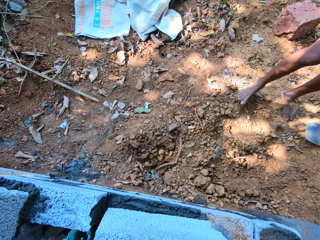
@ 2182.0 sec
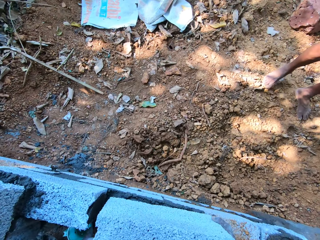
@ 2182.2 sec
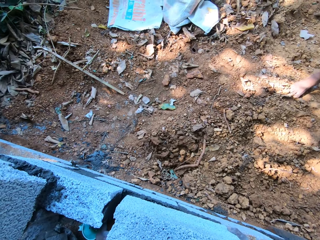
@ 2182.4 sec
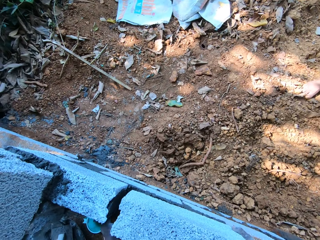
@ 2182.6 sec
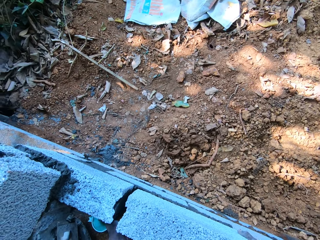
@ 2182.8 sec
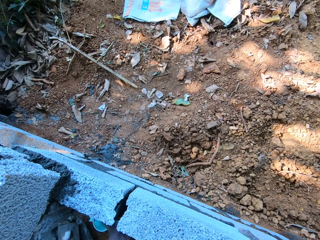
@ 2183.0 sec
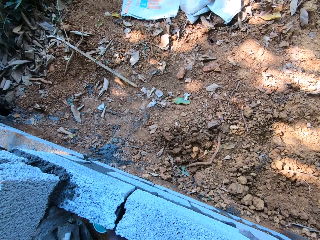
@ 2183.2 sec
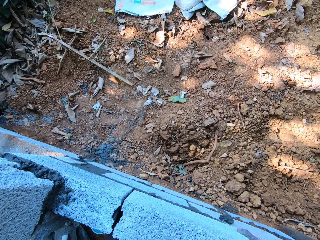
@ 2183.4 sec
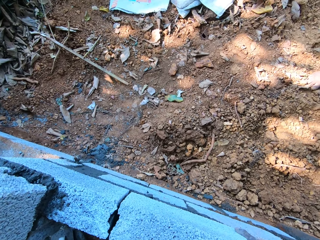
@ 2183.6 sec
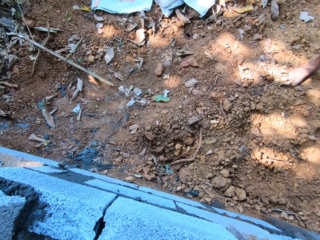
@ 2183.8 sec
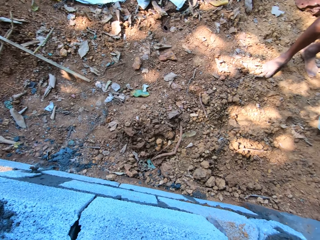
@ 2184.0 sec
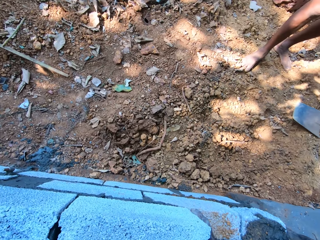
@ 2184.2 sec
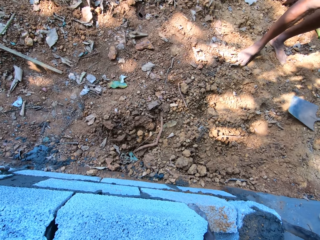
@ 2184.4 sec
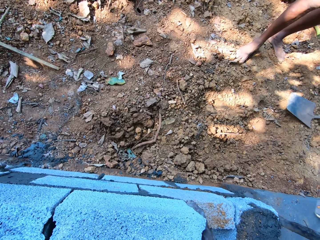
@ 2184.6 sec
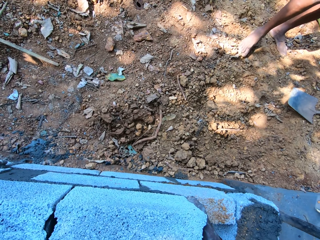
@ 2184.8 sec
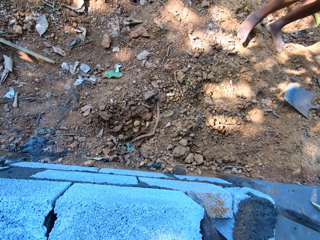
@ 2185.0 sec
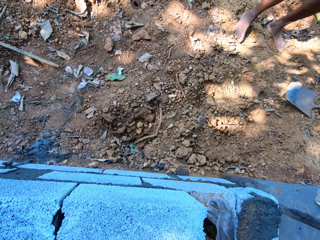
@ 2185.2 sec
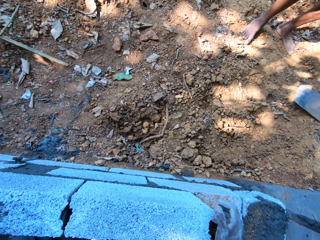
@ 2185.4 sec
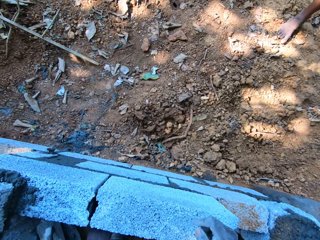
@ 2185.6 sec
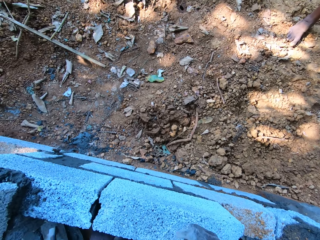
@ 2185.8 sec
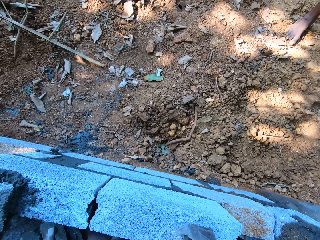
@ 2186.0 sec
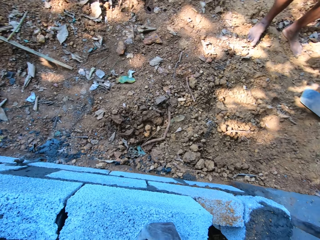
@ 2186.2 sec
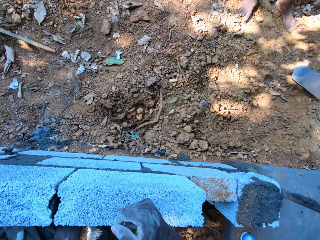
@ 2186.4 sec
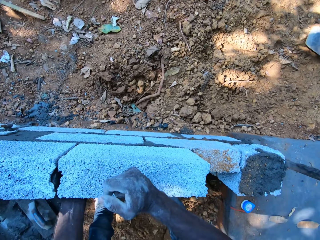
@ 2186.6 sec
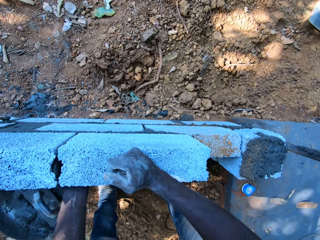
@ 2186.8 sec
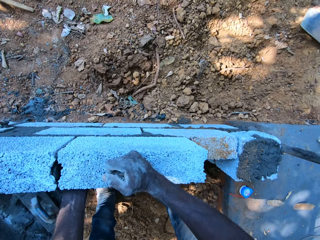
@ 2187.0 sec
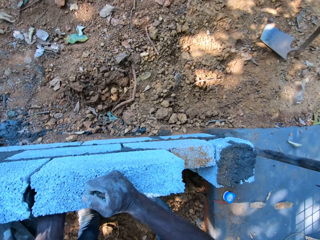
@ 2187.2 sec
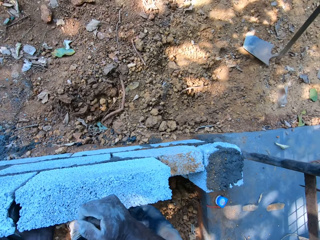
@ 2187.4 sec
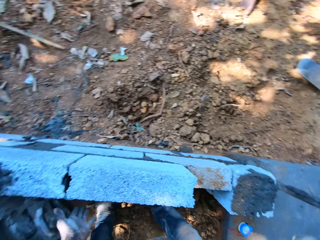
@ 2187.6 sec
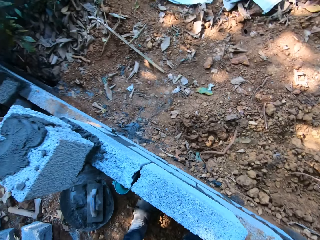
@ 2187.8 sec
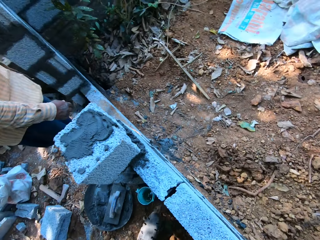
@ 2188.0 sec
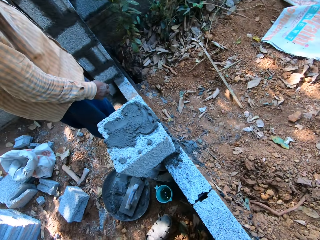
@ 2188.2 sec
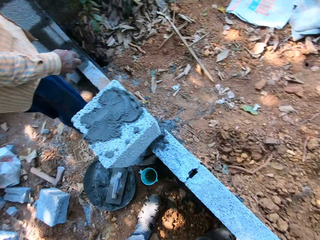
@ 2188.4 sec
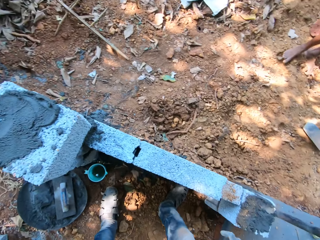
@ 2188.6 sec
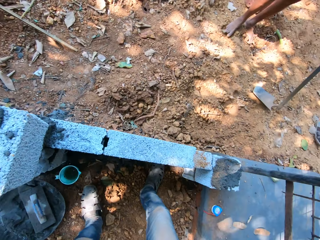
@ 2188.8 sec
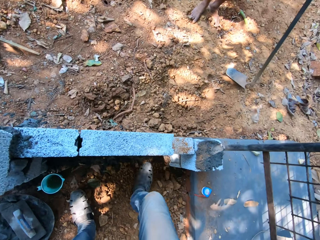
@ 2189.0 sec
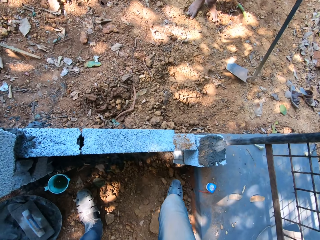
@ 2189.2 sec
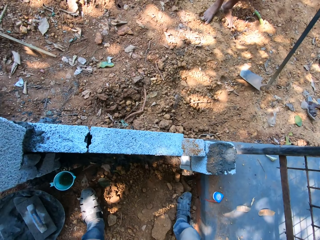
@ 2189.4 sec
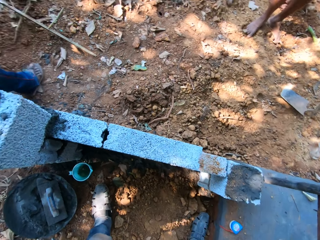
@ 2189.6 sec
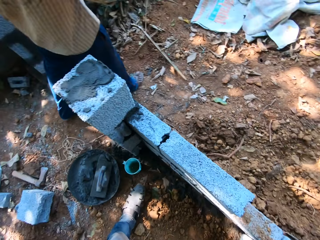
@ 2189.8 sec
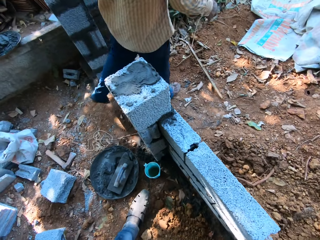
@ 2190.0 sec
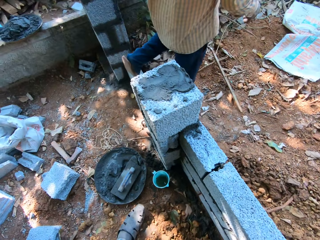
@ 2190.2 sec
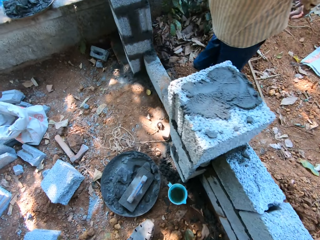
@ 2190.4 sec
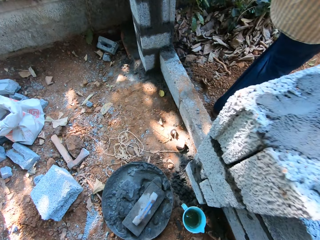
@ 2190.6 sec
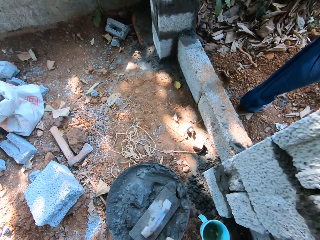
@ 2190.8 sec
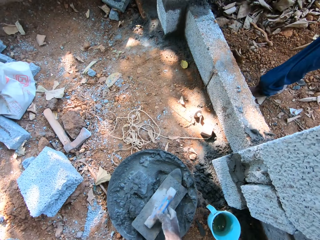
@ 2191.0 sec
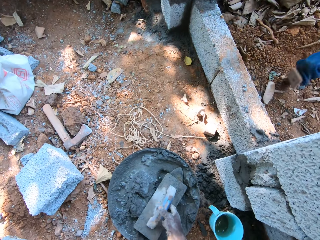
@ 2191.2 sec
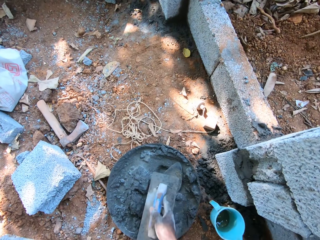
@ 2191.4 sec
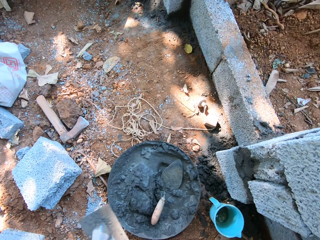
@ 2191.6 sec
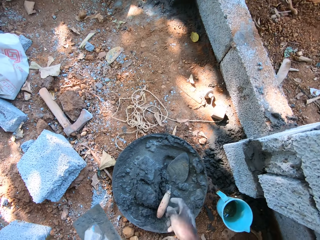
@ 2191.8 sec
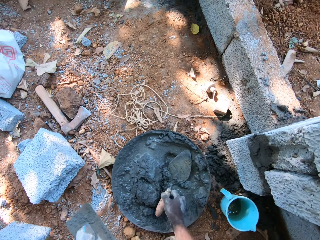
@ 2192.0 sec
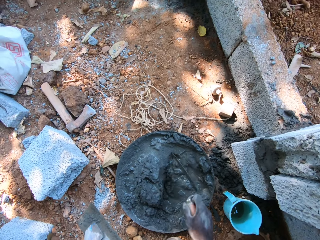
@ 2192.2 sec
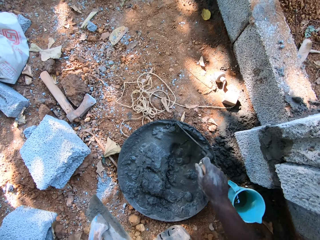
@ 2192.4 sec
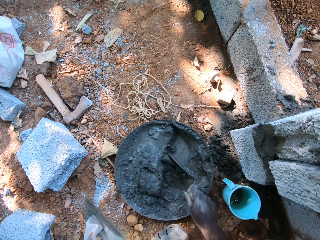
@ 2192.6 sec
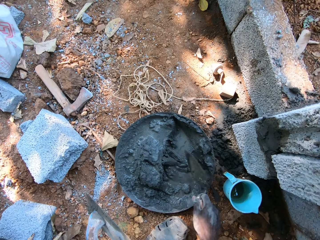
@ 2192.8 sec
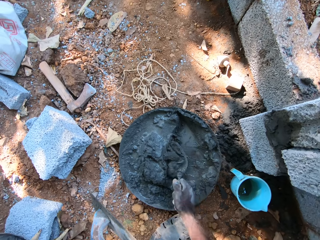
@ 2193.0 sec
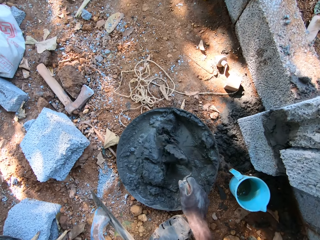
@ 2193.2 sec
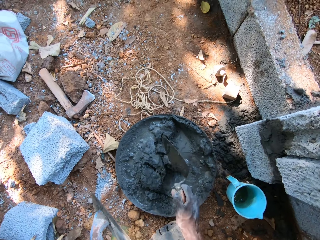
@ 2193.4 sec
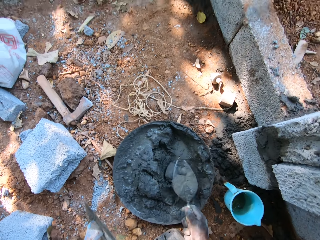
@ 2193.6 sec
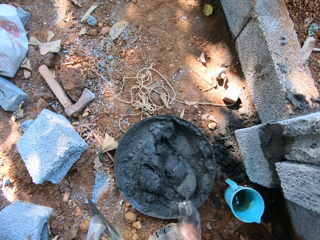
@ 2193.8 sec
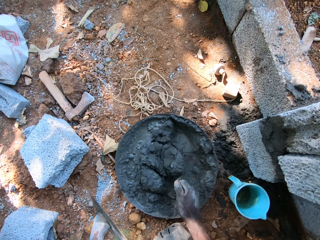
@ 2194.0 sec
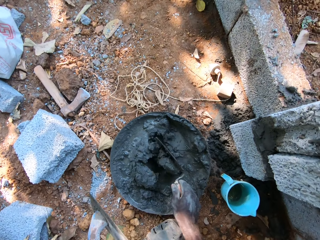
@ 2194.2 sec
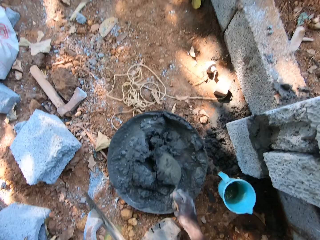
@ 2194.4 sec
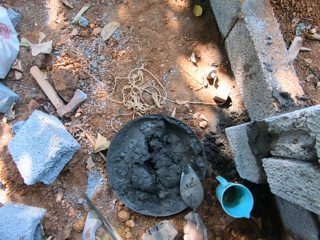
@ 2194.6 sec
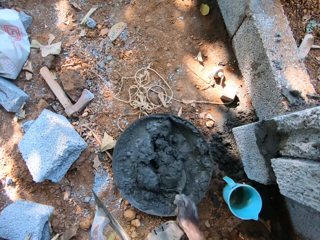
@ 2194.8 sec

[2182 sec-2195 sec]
The camera wearer places the brick onto a fence, on top of the other, with both hands. He picks up a plastering trowel from an aluminum bowl on the ground with his right hand. He passes the plastering trowel to his left hand. He picks up a brick trowel from the aluminum bowl on the ground with his right hand. He mixes mortar in the aluminum bowl with the brick trowel in his right hand.

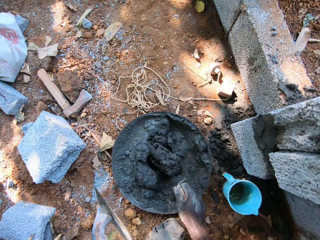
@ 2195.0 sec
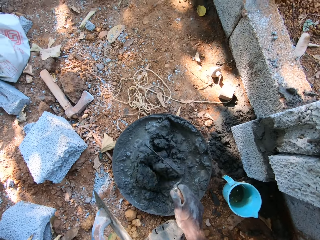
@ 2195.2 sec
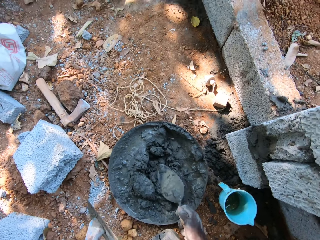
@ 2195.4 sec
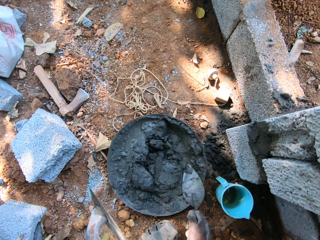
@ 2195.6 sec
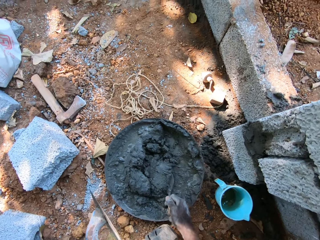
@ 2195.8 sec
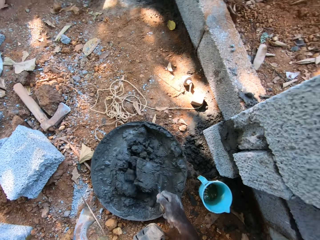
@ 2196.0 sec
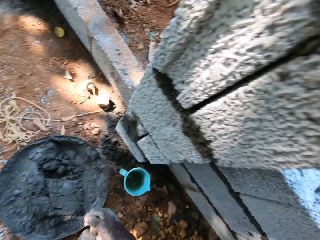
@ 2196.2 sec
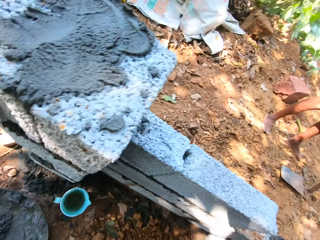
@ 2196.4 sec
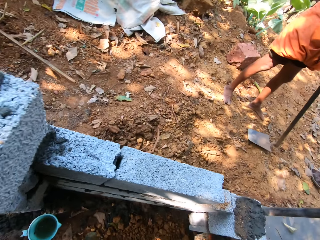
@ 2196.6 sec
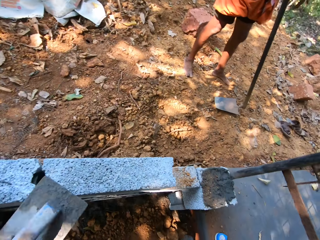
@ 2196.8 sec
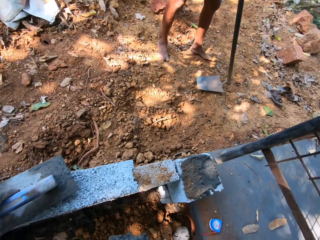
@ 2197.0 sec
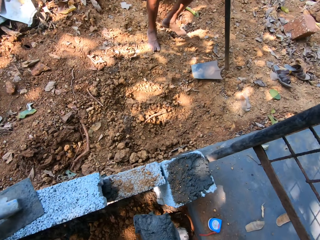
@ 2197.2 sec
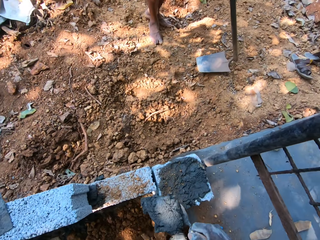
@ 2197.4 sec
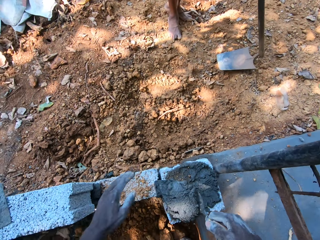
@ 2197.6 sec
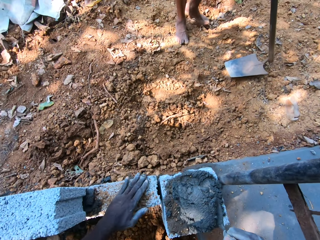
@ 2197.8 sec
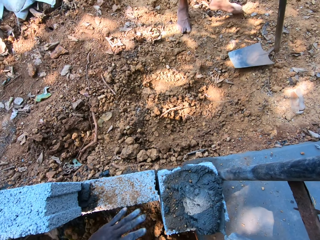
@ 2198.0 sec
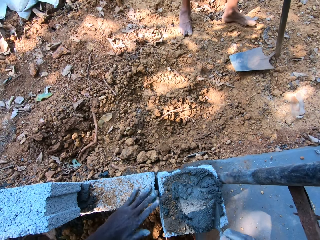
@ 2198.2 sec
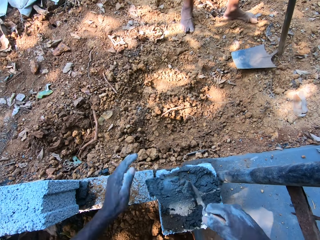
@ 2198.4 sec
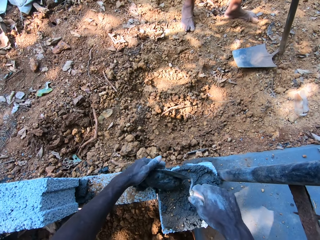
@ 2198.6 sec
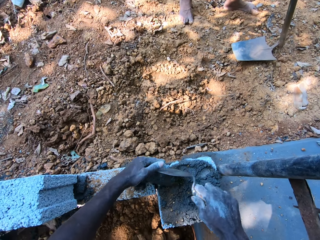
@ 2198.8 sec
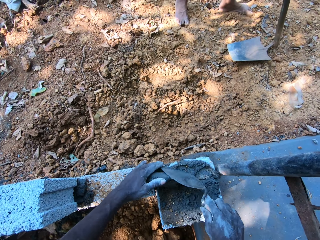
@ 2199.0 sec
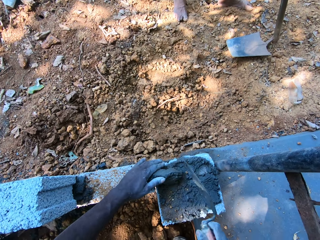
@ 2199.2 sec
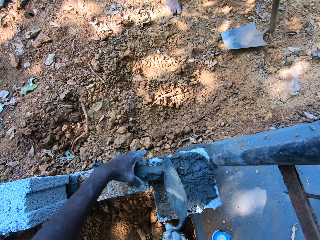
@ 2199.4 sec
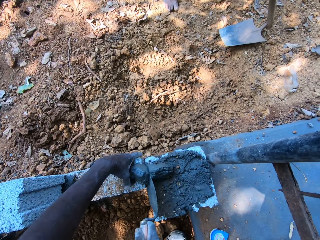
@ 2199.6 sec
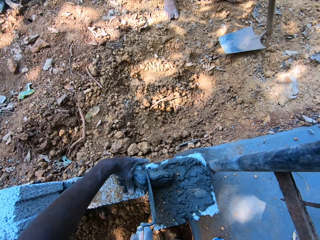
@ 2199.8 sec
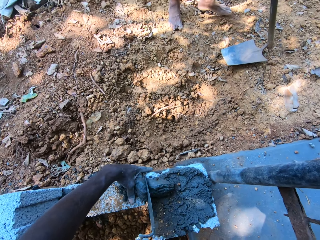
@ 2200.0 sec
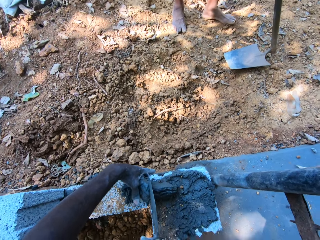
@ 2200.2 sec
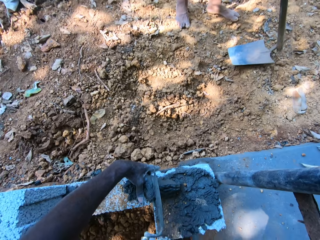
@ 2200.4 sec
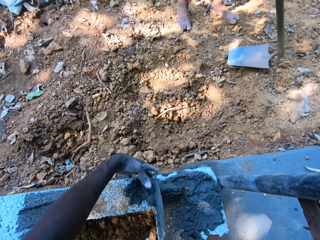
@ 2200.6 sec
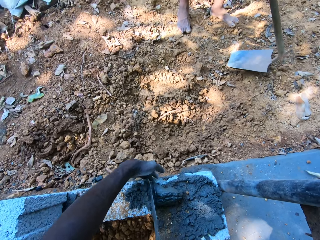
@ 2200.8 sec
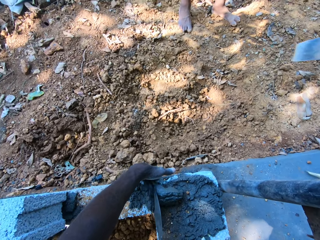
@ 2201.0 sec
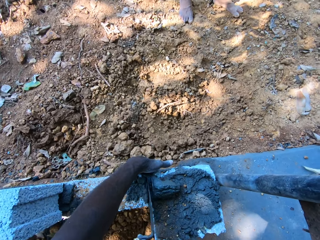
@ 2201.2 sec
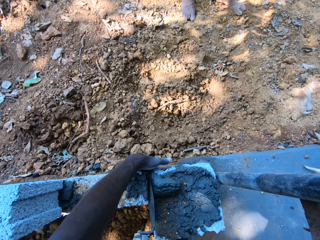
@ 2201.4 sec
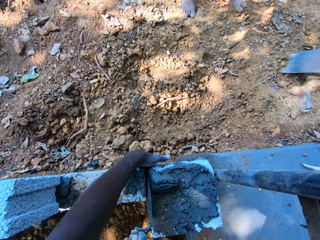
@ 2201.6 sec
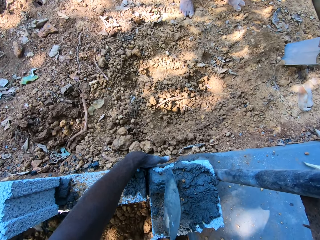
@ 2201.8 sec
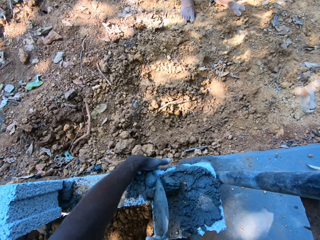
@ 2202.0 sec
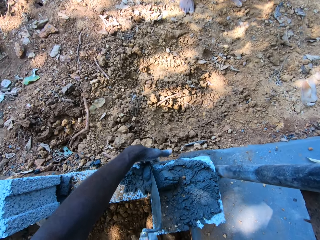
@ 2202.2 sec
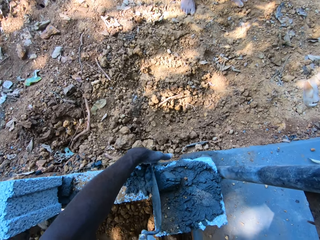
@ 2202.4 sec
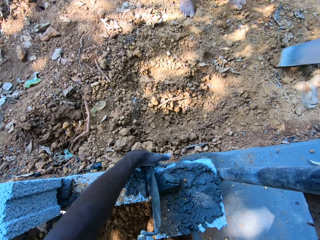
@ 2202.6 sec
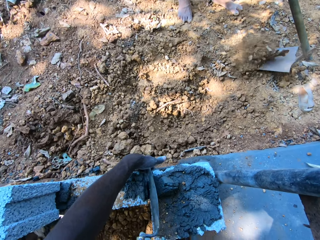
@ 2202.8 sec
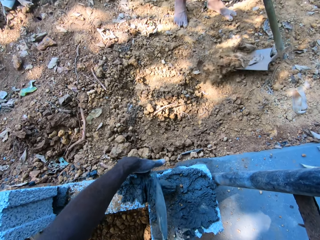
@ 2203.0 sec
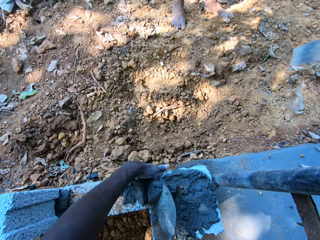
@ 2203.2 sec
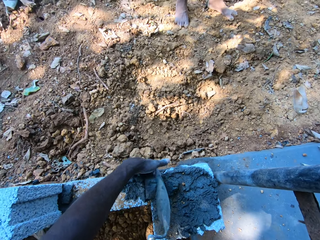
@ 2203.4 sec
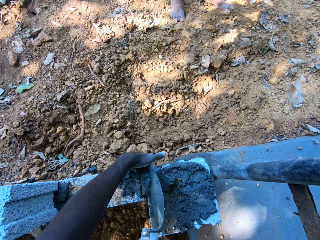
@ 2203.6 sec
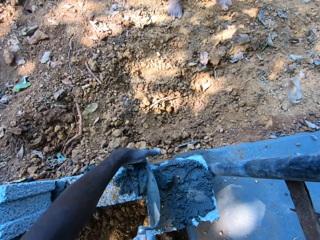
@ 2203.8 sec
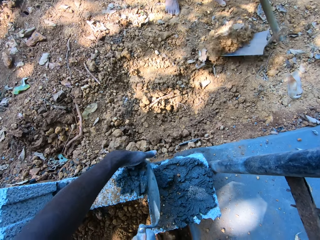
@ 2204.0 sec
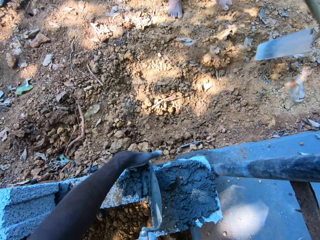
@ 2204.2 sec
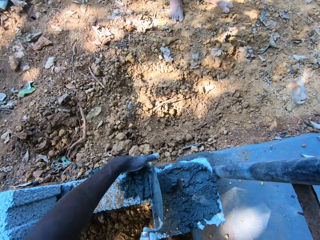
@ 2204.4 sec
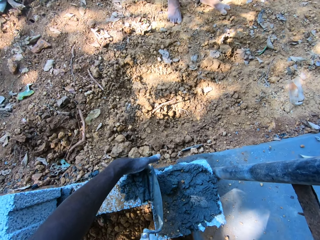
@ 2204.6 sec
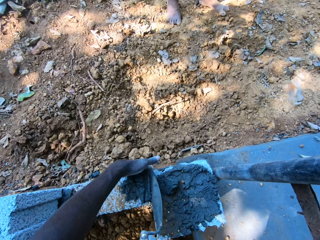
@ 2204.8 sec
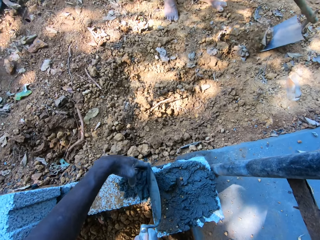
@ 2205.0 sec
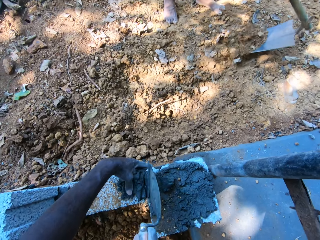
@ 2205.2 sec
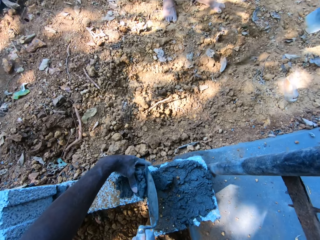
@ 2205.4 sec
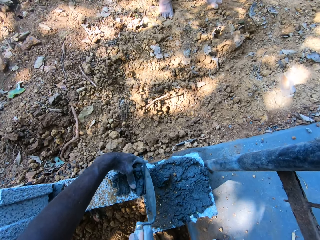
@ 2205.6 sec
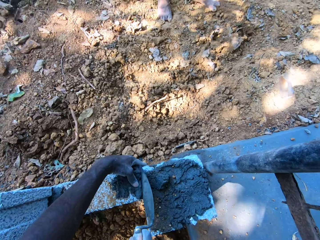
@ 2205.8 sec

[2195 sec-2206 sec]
The camera wearer scoops mortar from the aluminum bowl with the brick trowel in his right hand. He places the plastering trowel in his left hand onto the fence. He dusts the fence with his left hand. He pours the mortar in the brick trowel in his right hand onto the fence in between the blocks. He holds the mortar on the fence with his left hand. He smoothens the mortar on the fence with the brick trowel in his right hand. A man hoes the ground with the hoe with both hands.
